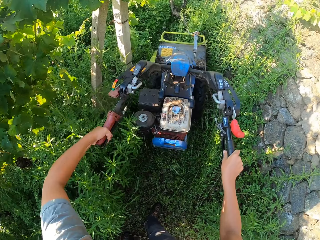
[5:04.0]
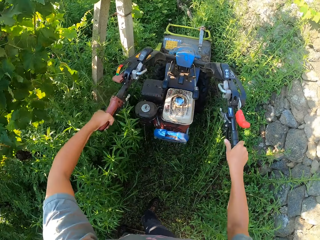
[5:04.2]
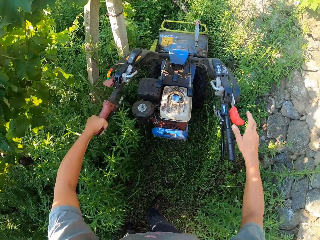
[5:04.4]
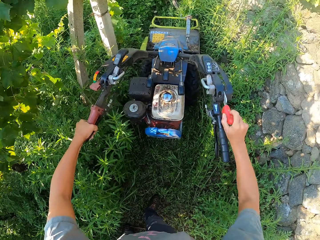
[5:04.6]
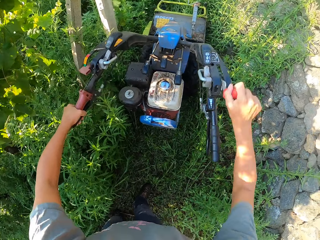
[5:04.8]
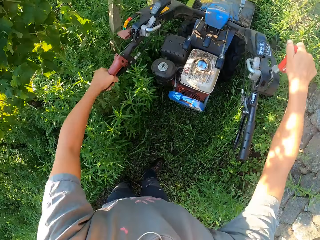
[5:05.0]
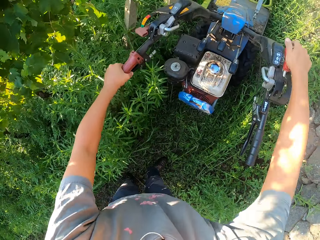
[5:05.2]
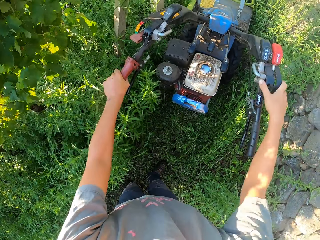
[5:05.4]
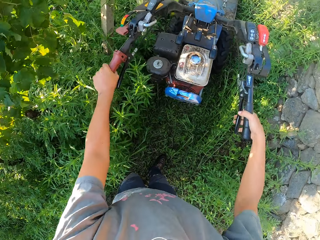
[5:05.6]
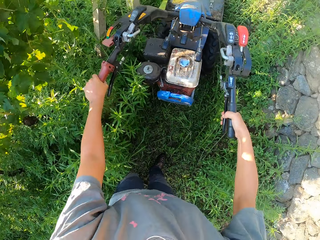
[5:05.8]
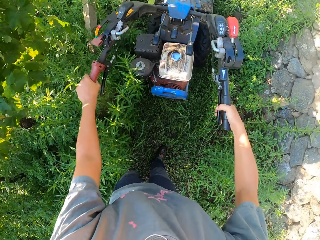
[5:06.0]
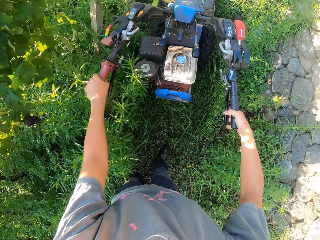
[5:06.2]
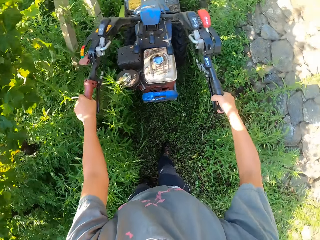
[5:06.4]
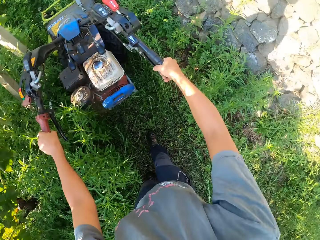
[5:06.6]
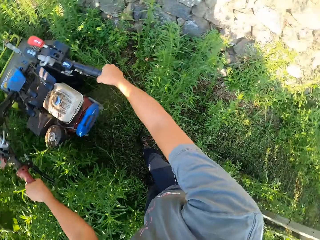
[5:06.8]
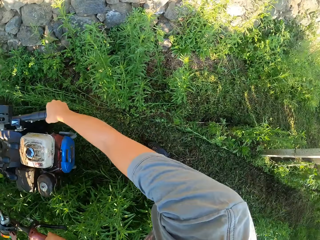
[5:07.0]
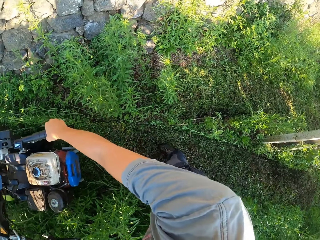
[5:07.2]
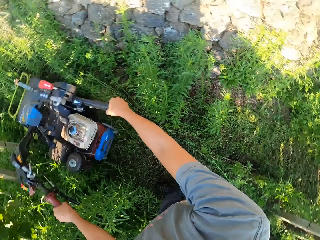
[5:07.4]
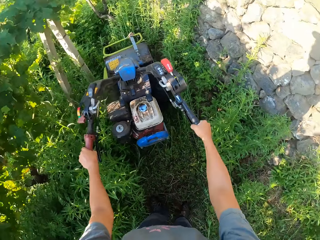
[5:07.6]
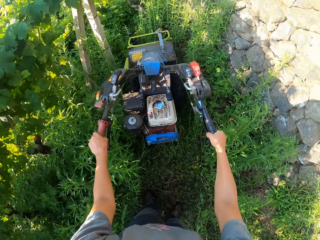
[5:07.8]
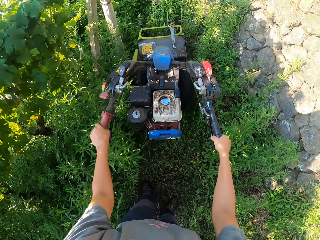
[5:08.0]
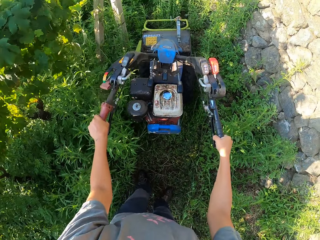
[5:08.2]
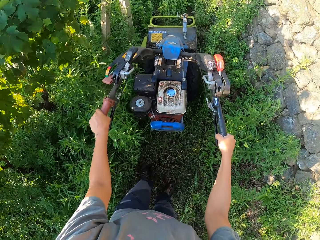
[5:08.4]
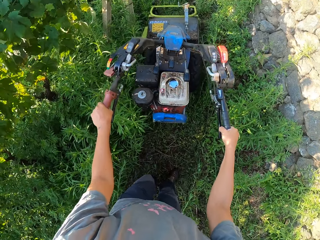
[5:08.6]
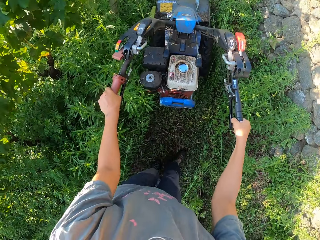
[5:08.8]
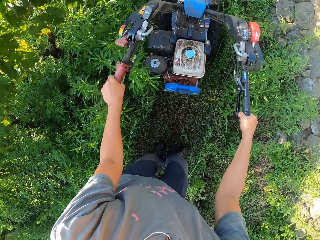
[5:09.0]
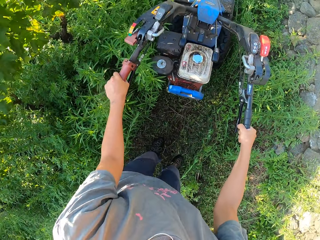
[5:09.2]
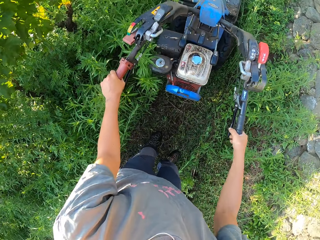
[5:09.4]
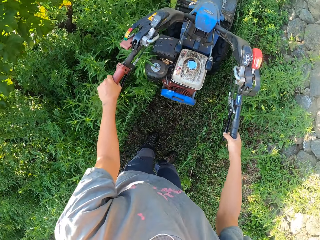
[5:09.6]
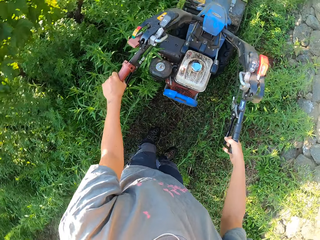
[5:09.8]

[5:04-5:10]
The camera wearer removes his hand from the bush mower handle. He switches the gear on. He pushes a lever on the lawn mower. He stops cutting the grass. He holds the bush mower handle. He presses the clutch lever of the lawn mower. He reverses the bush mower. He cuts the grass on the lawn with the lawn mower.

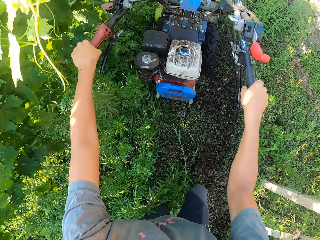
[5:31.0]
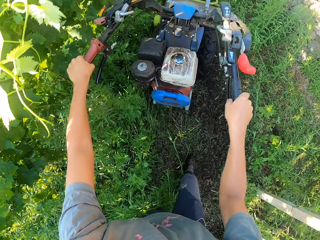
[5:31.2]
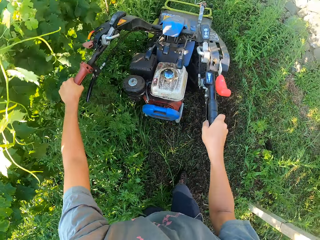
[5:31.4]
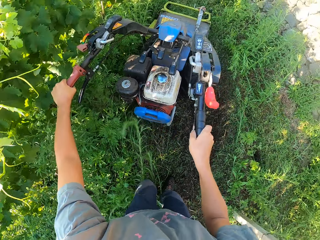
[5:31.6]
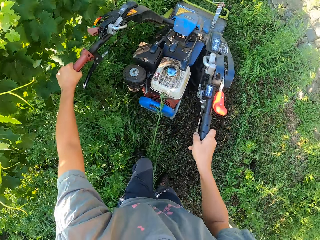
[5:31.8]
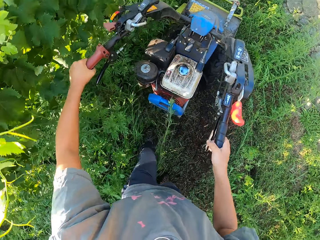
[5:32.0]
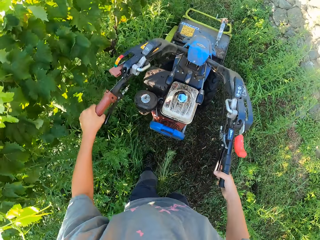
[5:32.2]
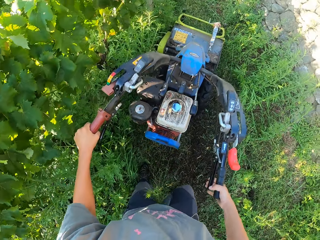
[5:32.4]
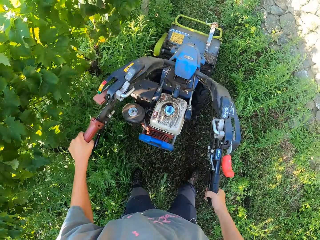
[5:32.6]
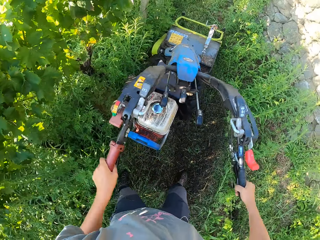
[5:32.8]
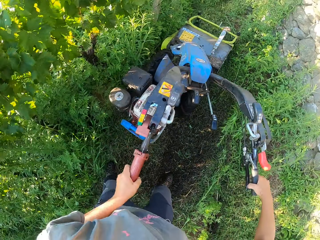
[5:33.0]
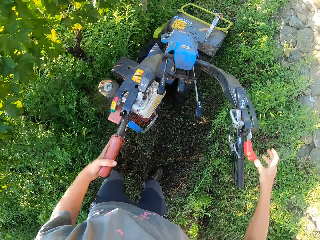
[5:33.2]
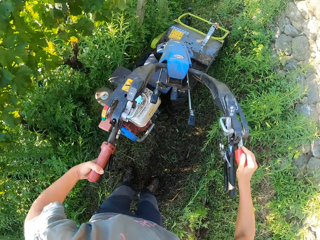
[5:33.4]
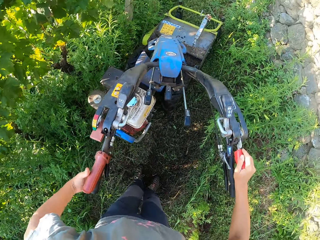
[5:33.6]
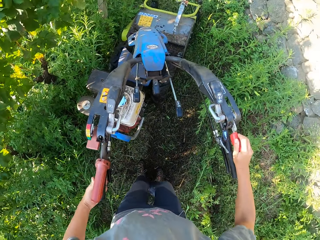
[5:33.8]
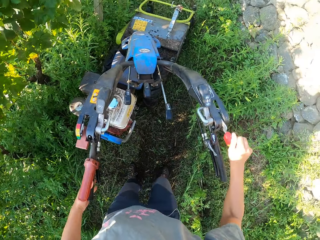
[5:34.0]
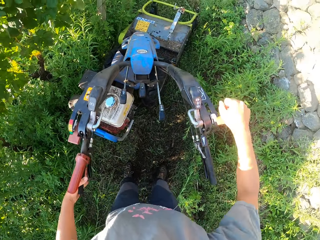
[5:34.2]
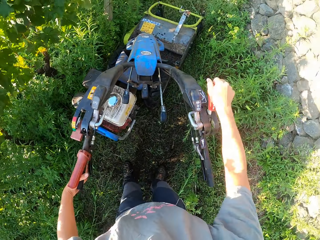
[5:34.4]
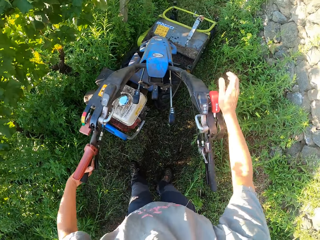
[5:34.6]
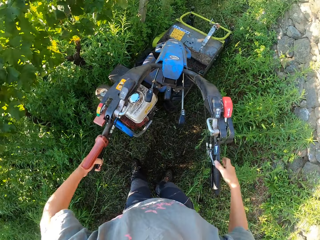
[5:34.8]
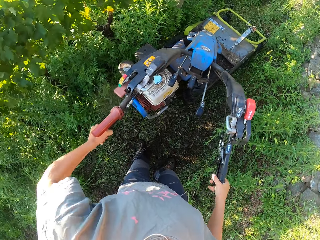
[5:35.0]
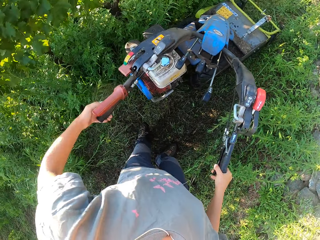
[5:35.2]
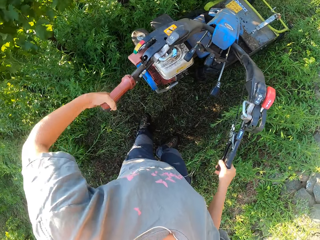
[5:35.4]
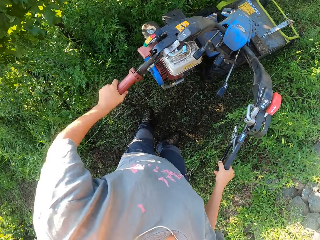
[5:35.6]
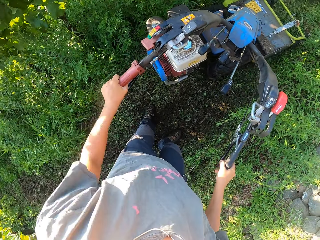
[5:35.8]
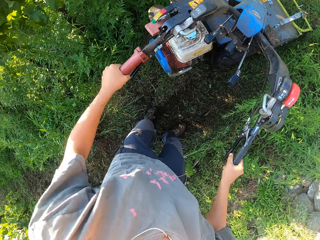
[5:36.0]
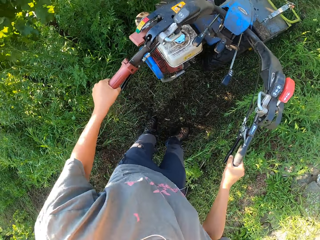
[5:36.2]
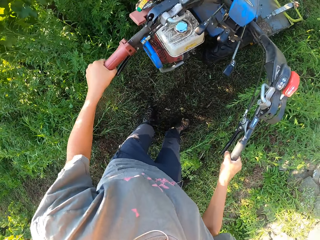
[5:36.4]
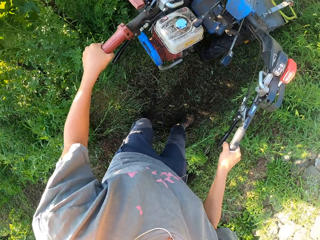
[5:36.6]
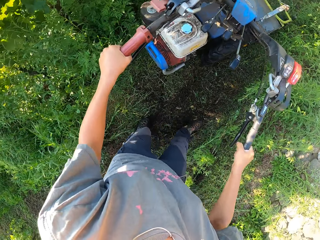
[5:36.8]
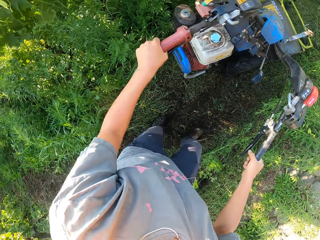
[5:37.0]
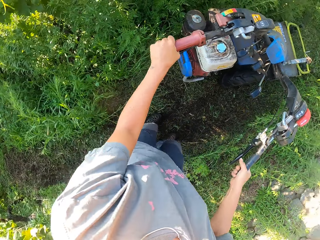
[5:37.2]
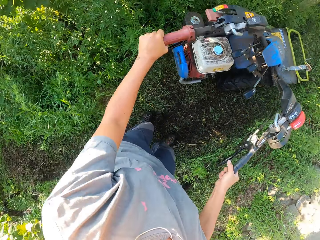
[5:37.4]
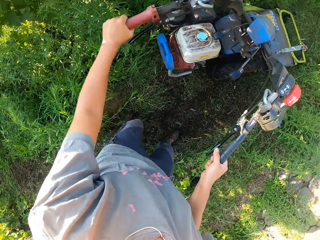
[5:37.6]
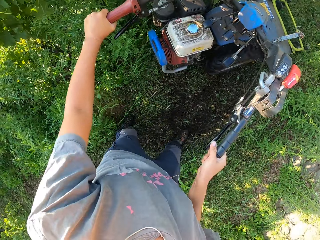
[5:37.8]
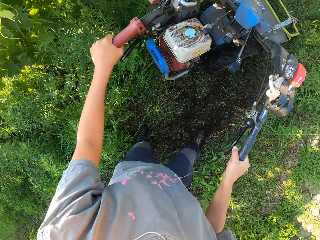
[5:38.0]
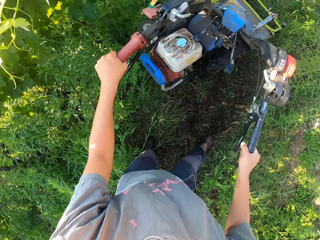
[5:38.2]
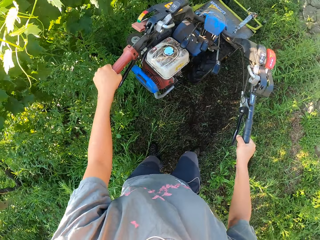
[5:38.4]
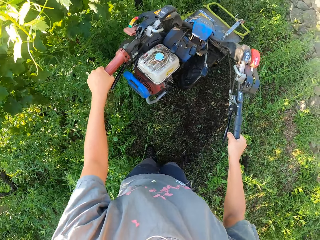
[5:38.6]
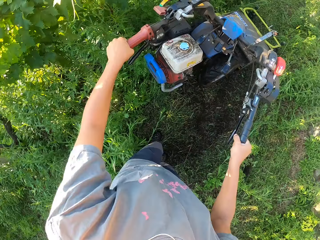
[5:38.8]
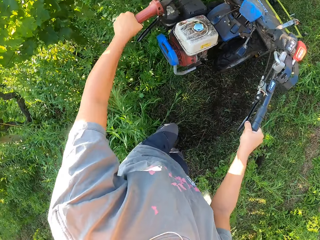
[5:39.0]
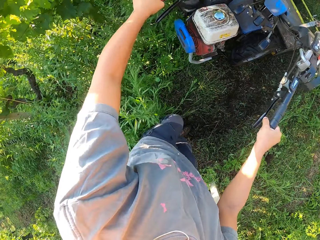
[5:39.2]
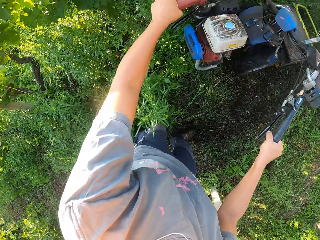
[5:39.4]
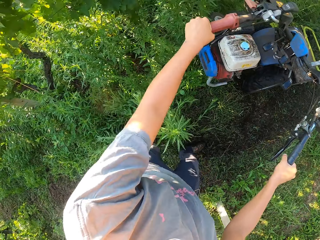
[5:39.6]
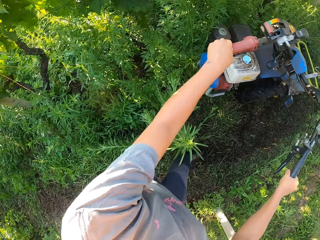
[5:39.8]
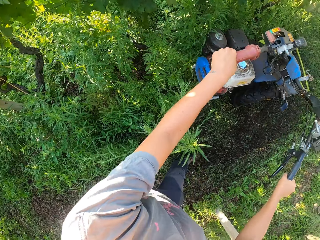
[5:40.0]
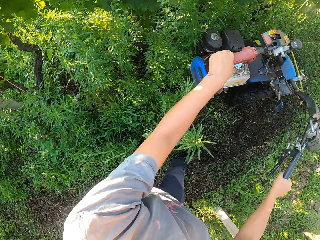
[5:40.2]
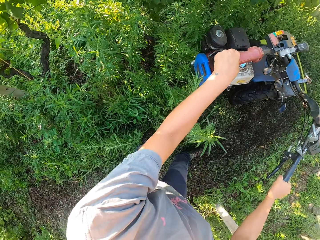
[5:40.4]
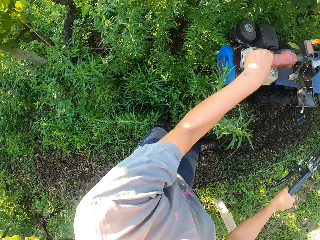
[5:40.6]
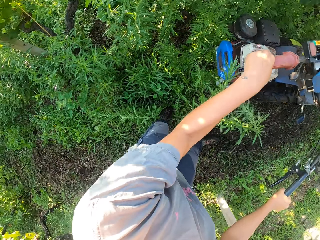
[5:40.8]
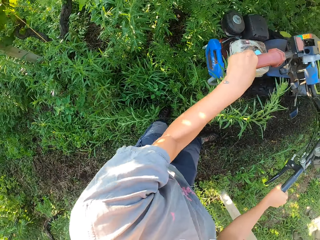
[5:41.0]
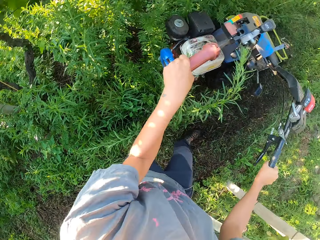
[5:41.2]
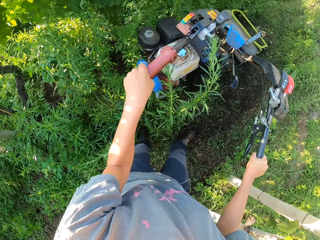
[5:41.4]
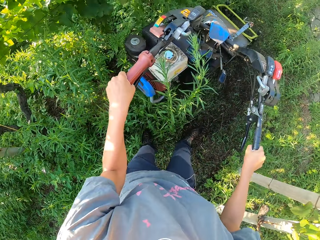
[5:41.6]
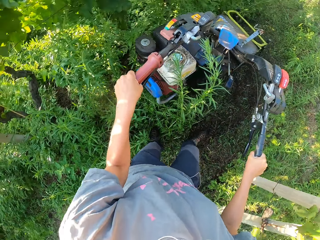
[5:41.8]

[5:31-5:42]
The camera wearer presses the clutch lever of the lawn mower. They remove the other hand from the bush mower handle. They pull the gear. They push the lever on the lawn mower. They press the clutch lever of the lawn mower. They hold the bush mower handle. They hold the bush mower handle with the other hand. They reverse the bush mower.

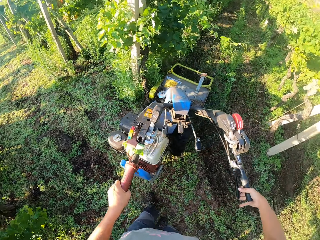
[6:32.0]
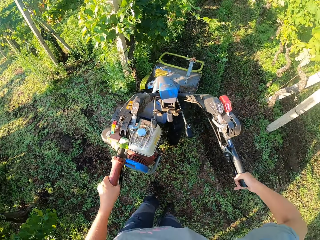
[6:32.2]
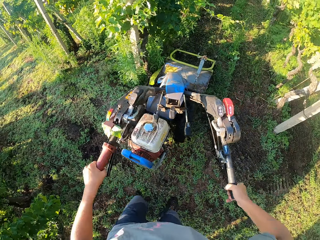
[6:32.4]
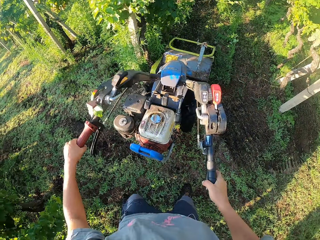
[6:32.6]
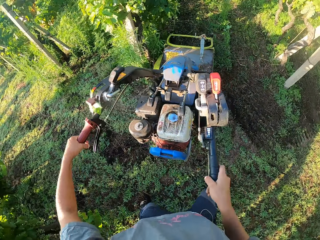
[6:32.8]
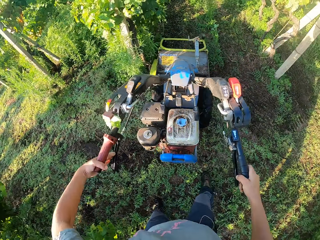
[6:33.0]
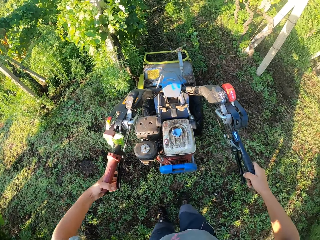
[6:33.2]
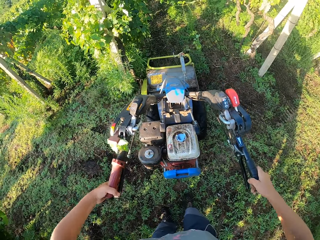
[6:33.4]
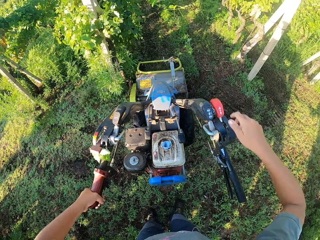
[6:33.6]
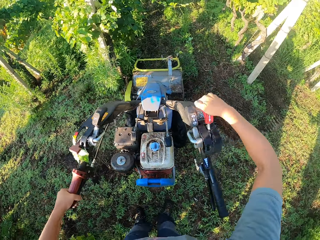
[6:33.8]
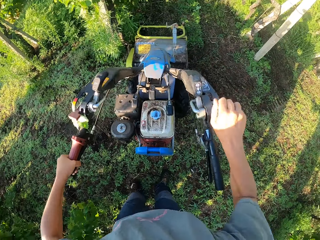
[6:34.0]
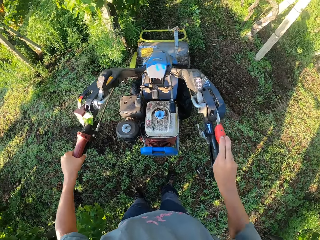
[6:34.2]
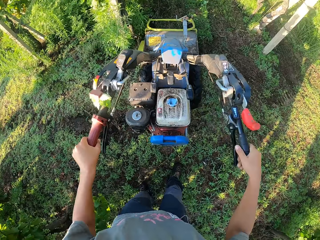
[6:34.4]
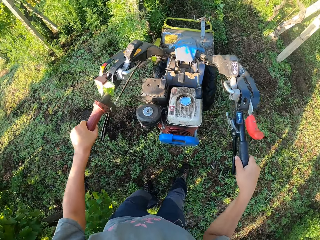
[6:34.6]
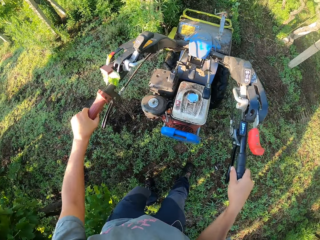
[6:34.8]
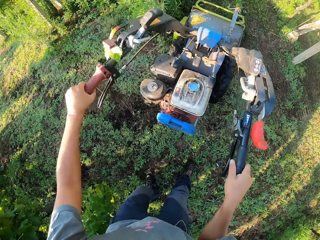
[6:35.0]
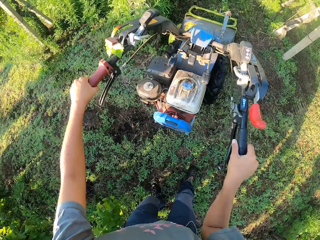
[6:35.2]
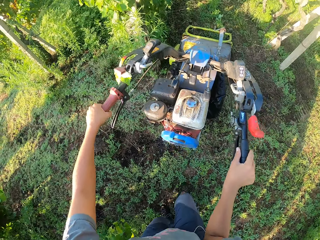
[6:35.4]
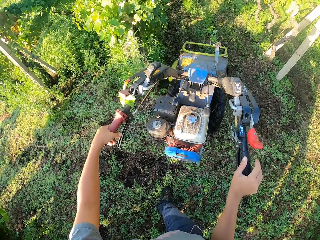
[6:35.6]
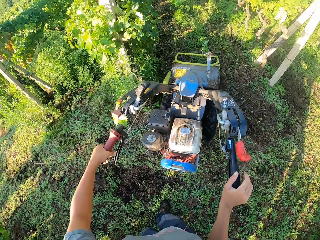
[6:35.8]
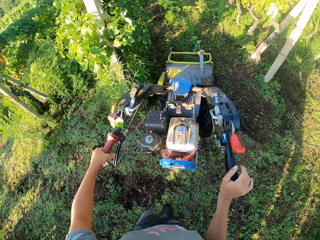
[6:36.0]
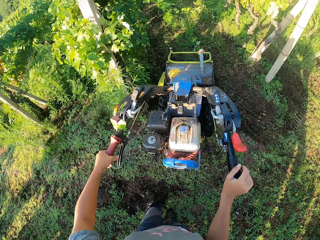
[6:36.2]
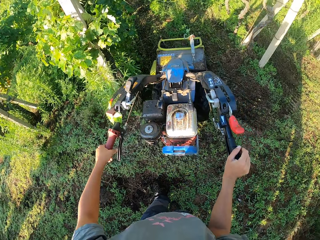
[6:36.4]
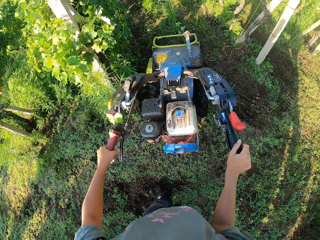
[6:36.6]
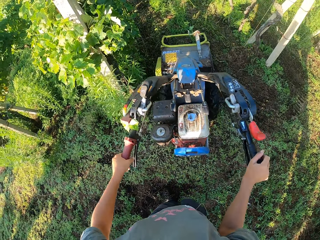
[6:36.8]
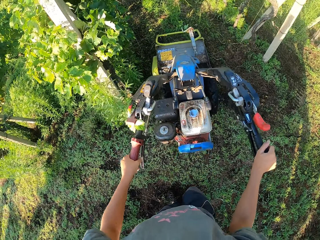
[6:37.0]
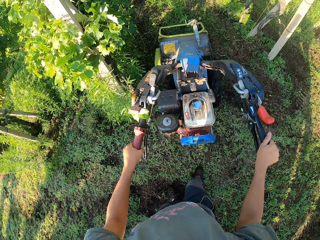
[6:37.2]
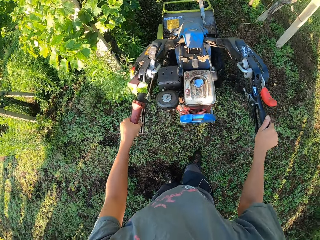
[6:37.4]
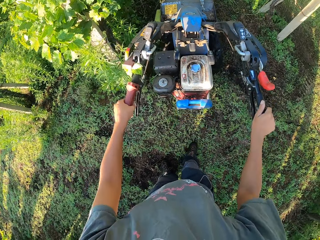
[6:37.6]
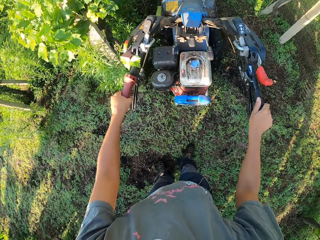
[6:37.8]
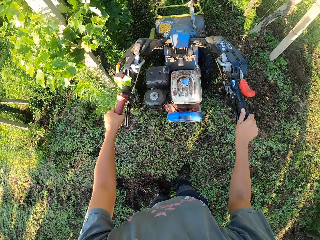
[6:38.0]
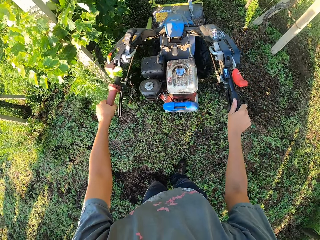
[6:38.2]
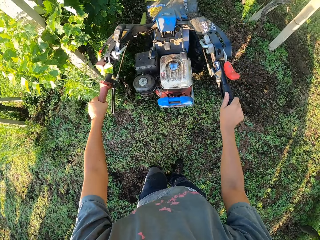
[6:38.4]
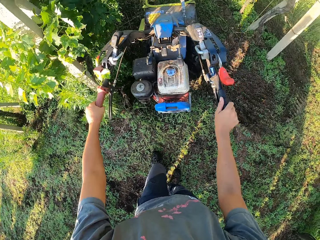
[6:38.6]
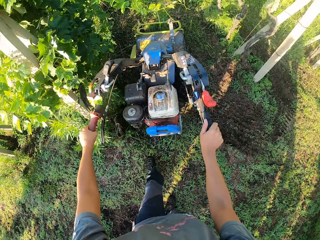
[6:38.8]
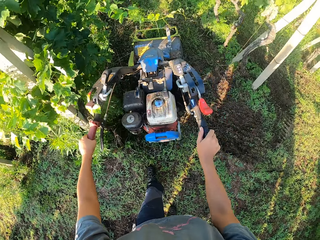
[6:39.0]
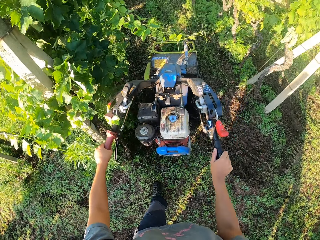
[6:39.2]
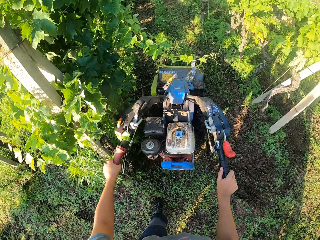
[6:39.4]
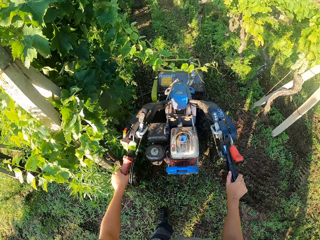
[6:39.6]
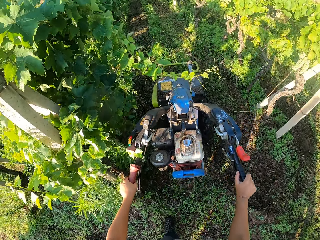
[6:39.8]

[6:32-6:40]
The camera wearer removes a hand from the bush mower handle. They pull the lever on the lawn mower. They hold the bush mower handle. They drive the bush mower forward.
